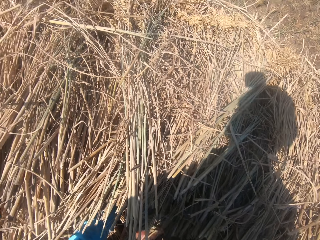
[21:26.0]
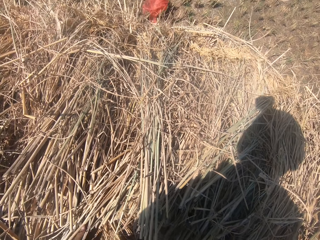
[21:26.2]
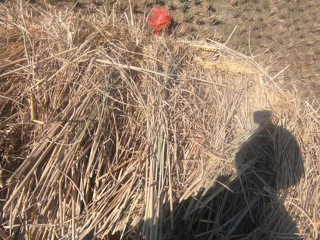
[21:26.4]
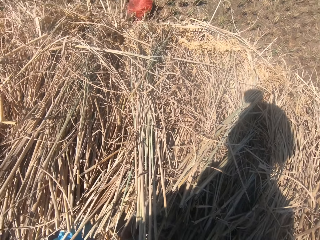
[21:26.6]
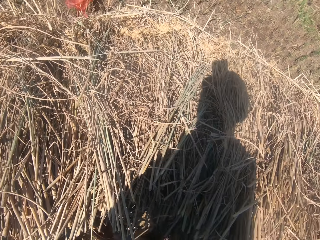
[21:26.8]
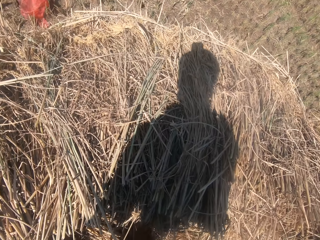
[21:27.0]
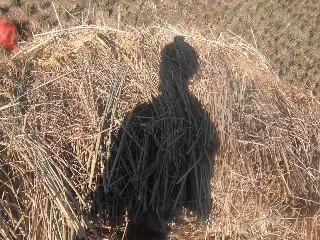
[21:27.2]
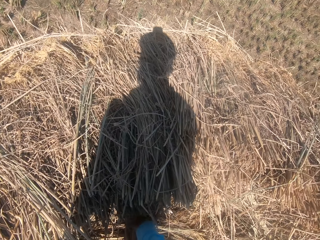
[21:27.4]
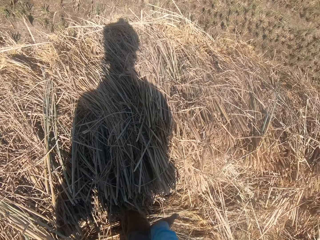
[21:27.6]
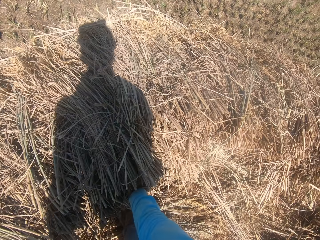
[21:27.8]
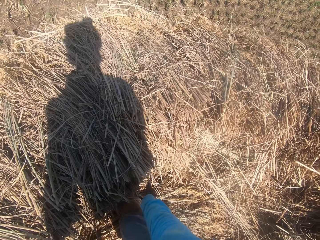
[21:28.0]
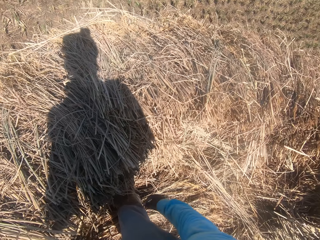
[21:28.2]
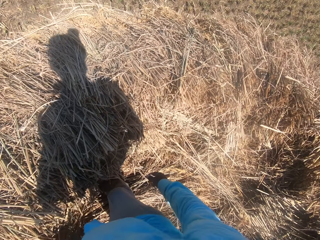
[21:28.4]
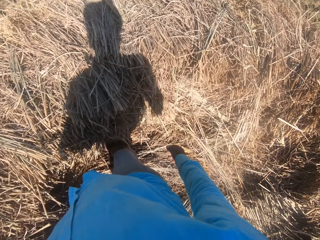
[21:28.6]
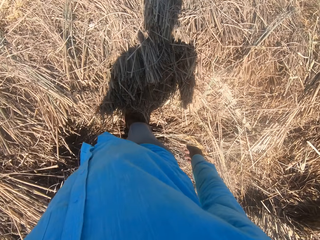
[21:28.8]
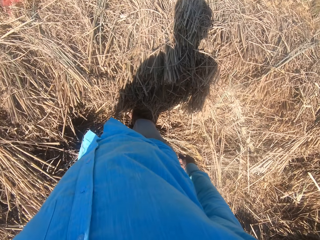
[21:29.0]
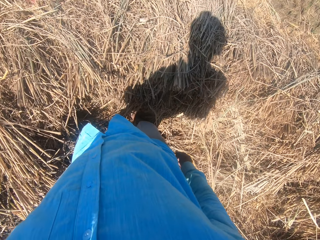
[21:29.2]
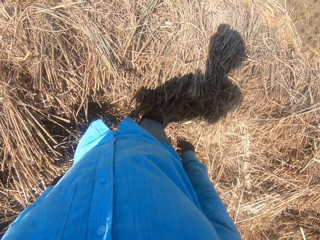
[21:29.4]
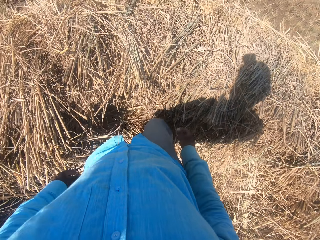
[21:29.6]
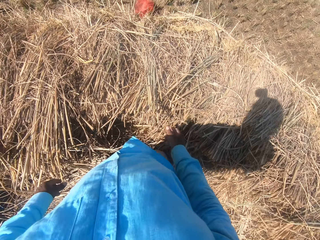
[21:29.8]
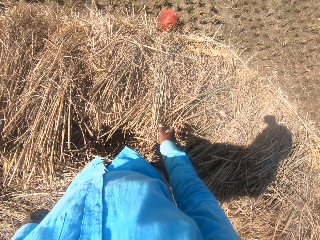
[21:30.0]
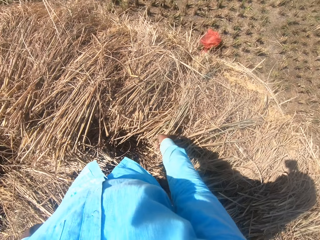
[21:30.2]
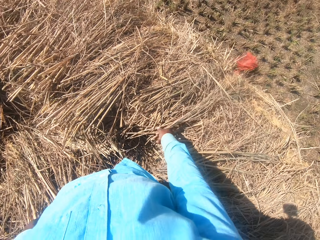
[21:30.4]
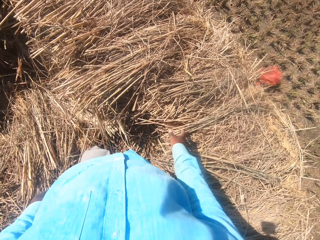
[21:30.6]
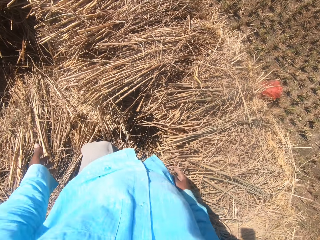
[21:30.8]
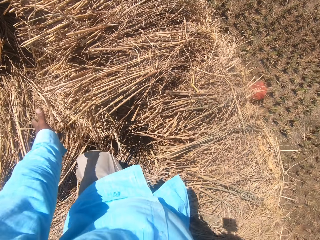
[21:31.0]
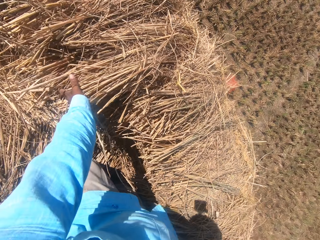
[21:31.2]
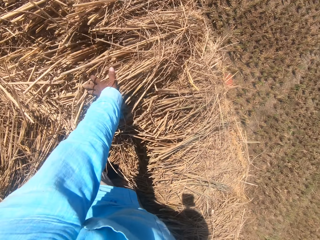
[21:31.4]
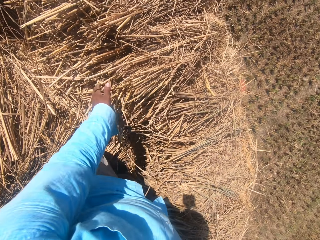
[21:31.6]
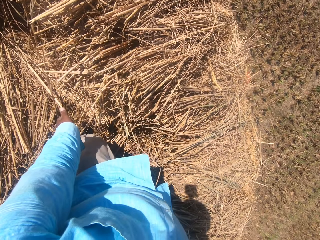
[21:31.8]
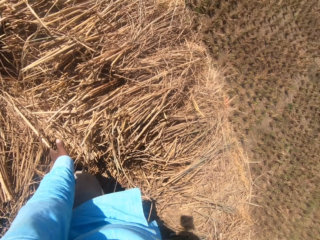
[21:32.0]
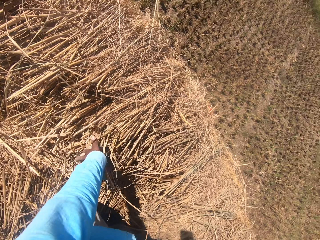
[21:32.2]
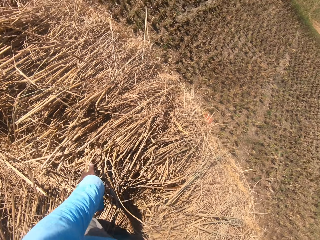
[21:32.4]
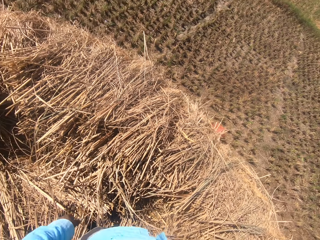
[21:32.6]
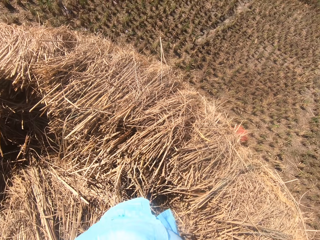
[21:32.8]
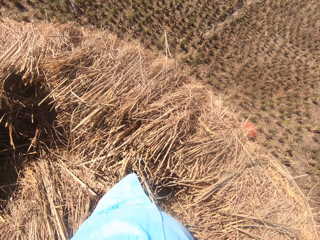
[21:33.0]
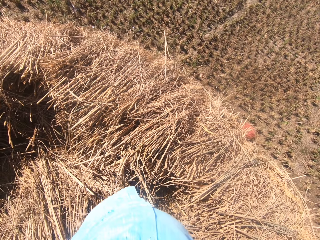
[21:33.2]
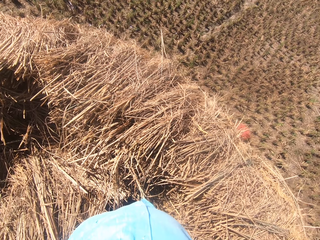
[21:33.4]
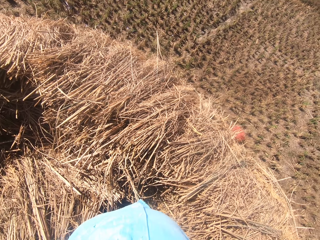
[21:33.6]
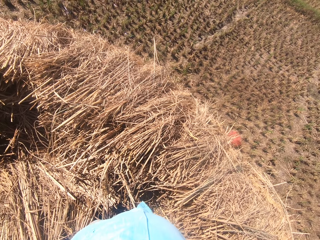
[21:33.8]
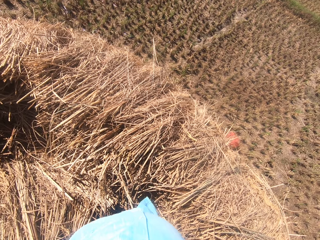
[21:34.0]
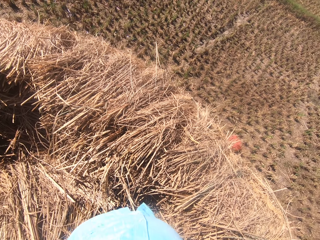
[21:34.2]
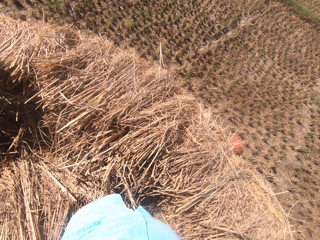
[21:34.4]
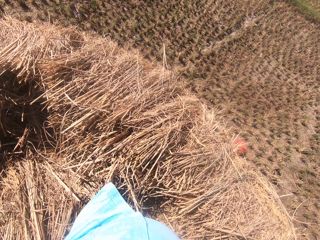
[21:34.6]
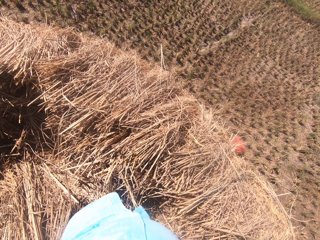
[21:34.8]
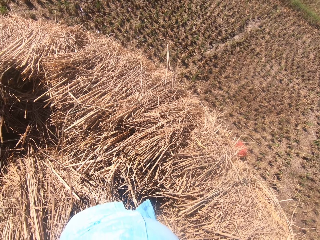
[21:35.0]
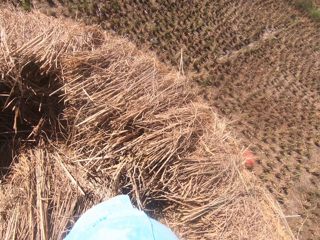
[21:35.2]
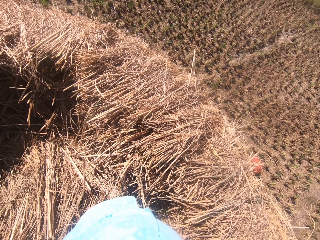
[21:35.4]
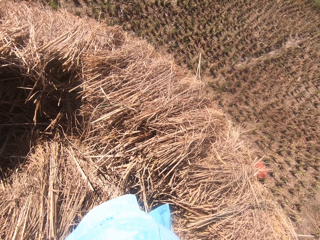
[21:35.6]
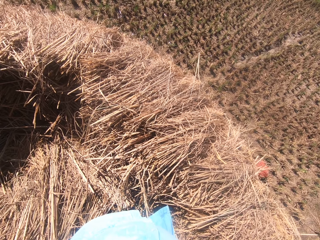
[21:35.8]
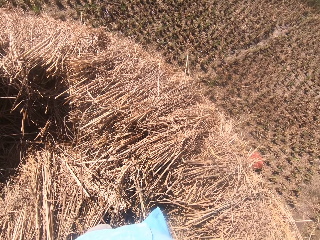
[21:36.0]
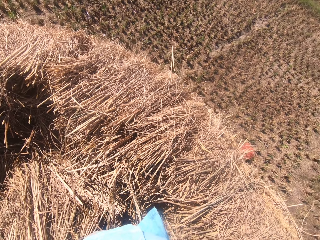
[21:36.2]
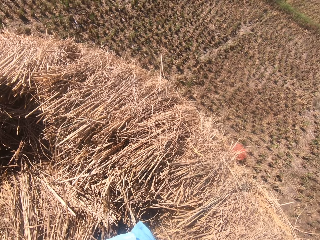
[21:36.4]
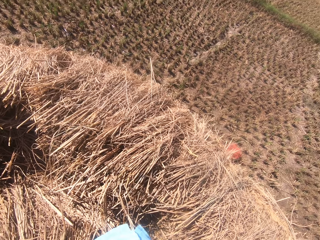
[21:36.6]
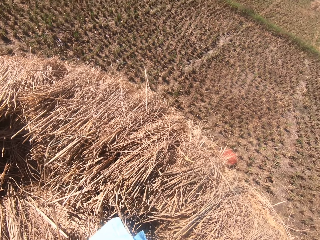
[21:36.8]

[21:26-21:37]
The camera wearer pushes the hay. He looks at the hay. He touches the hay with his right hand. He pushes the hay with his left hand. He looks at the hay.

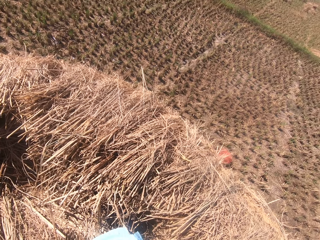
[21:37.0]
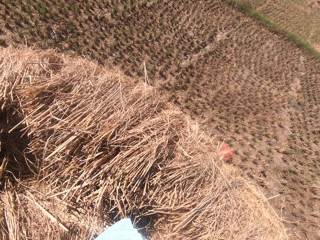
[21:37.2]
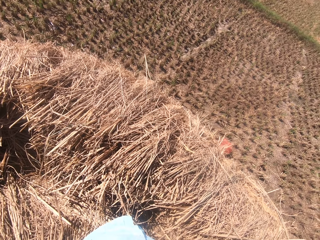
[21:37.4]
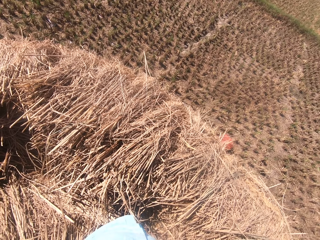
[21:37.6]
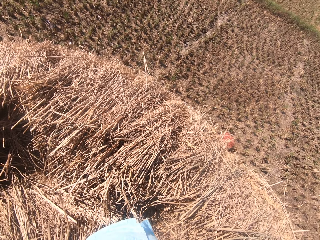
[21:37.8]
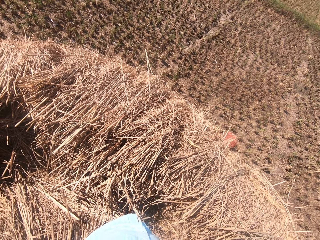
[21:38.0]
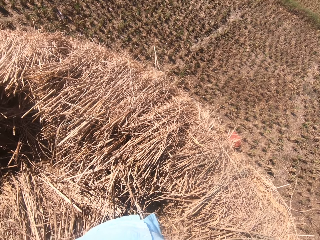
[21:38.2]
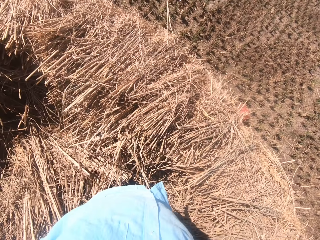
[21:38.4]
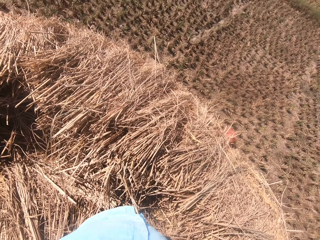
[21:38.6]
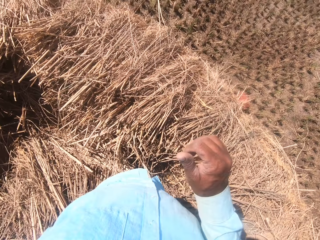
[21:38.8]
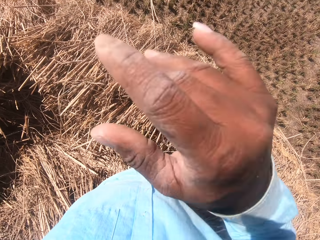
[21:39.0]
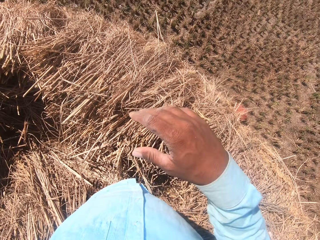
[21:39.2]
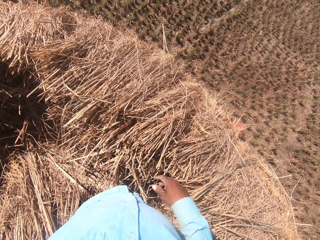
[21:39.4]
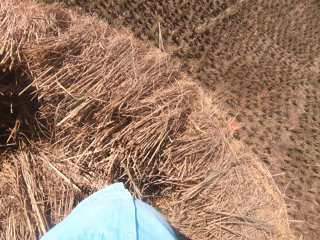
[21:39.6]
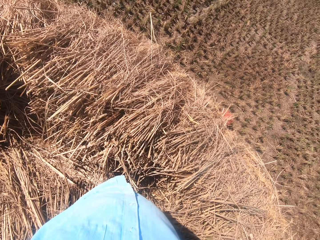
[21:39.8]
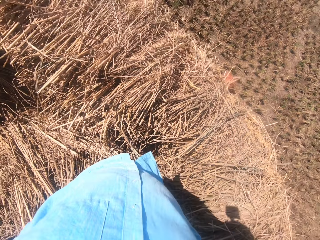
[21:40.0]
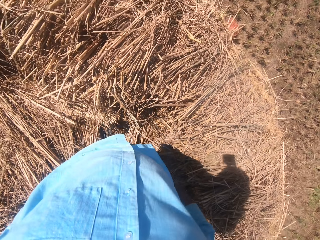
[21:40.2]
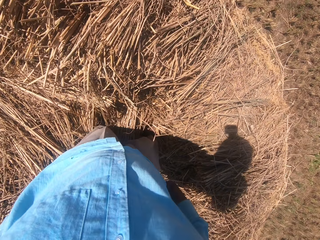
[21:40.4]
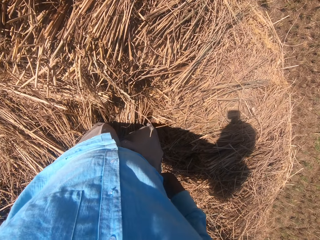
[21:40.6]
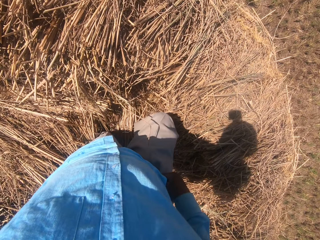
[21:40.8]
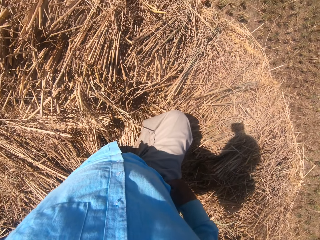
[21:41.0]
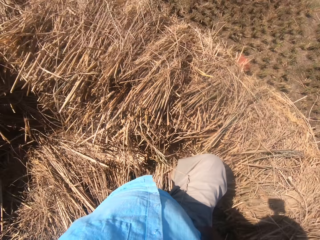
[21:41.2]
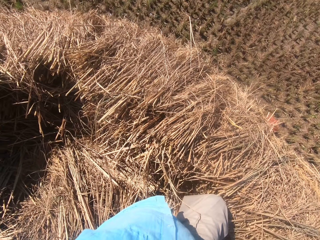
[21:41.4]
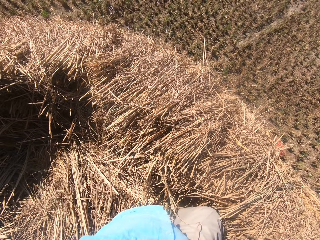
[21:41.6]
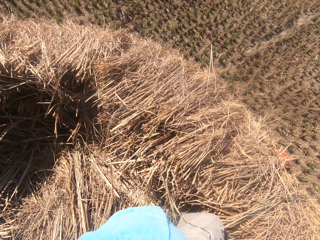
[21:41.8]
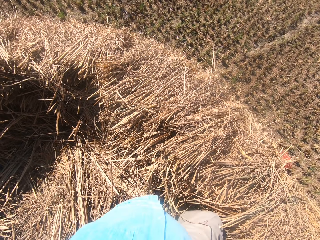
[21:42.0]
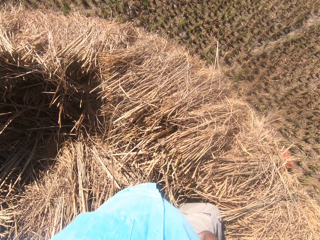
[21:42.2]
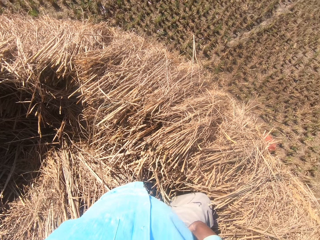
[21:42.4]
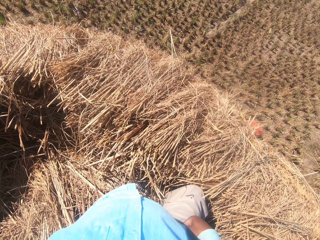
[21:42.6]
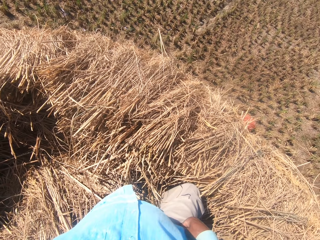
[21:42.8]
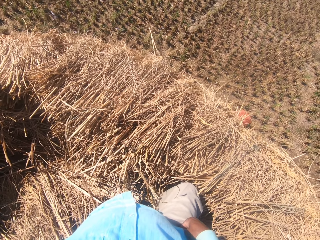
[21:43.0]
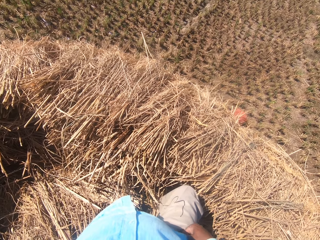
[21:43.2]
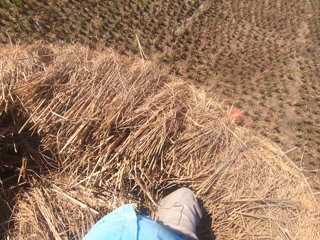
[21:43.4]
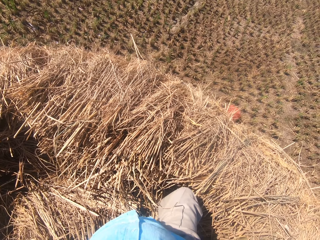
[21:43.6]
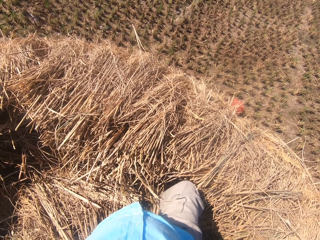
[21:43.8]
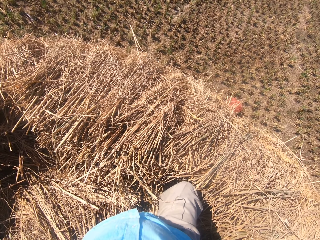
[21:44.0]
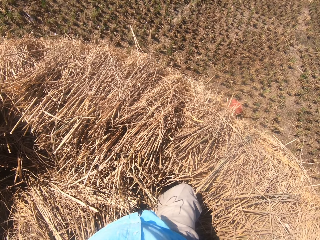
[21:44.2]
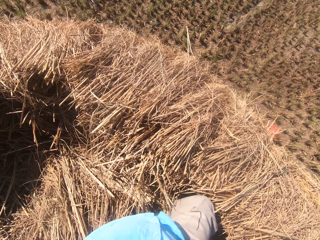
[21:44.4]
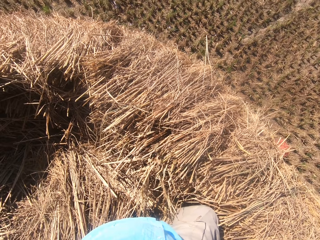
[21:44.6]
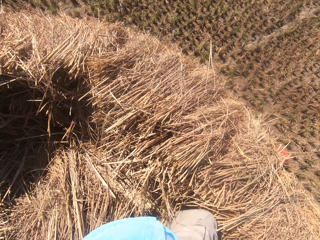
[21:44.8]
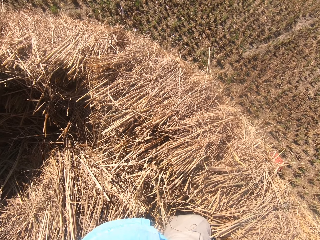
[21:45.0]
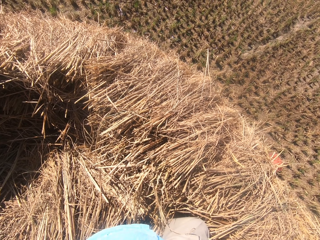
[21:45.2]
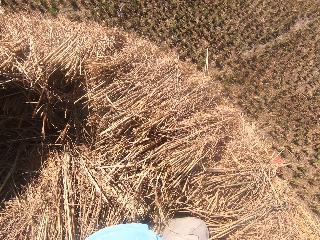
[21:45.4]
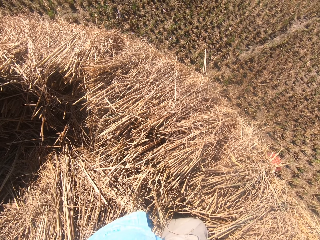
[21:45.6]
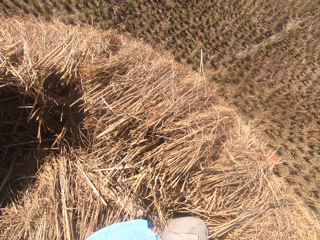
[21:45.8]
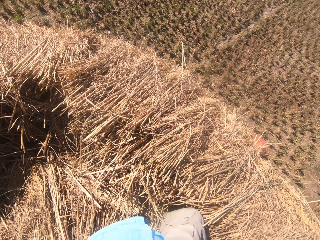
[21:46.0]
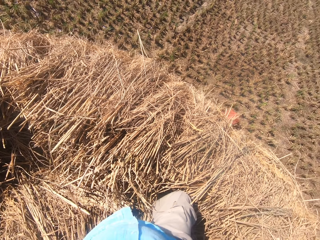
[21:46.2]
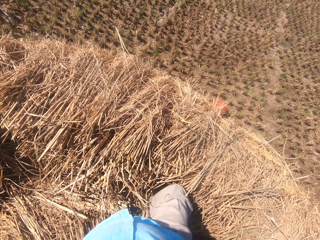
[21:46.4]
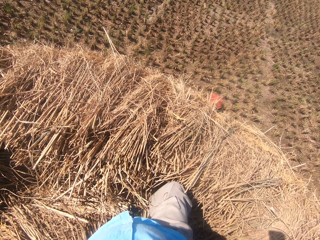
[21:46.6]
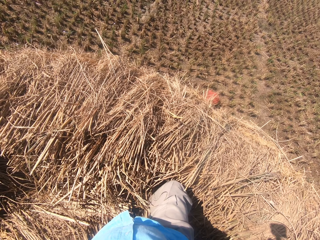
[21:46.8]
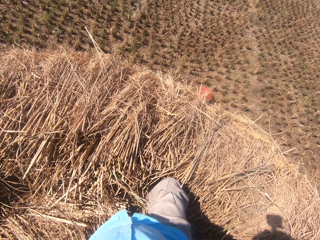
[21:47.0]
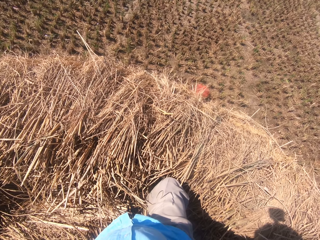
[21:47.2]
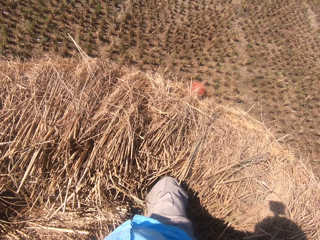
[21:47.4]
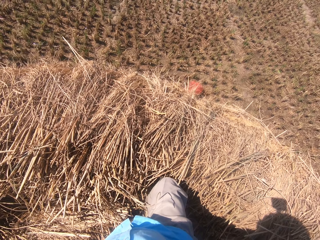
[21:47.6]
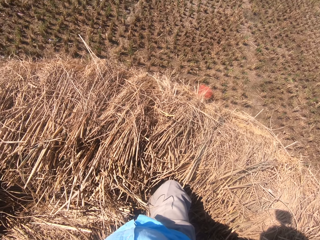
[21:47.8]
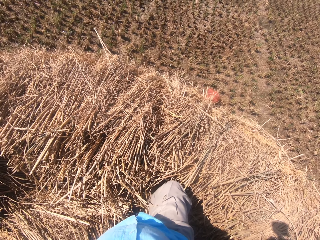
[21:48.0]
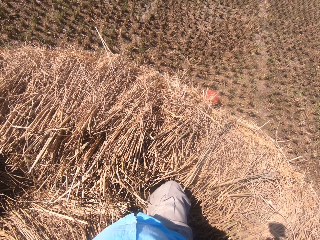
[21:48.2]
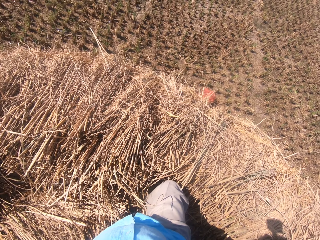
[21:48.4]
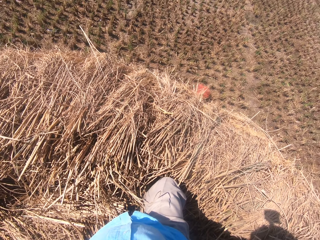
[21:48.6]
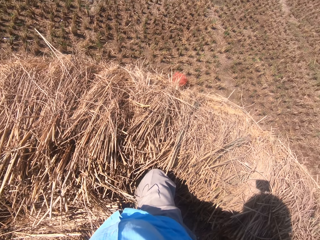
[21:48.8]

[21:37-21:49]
The camera wearer makes gestures with his right hand. He looks at the hay.
